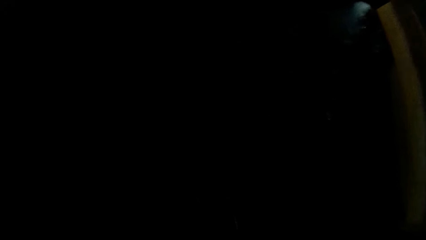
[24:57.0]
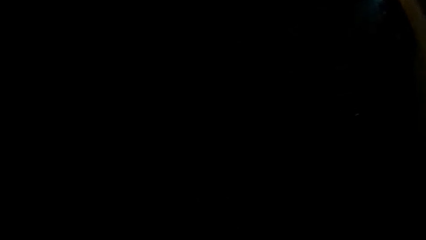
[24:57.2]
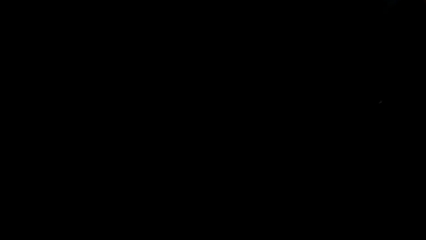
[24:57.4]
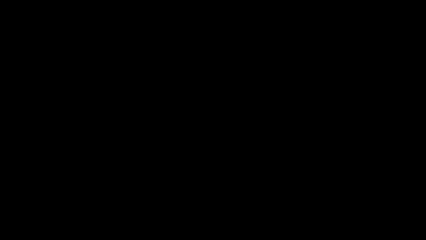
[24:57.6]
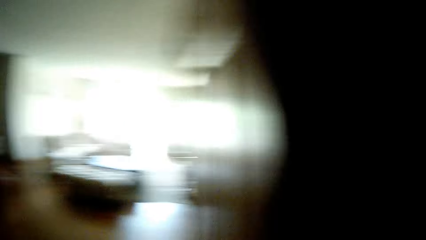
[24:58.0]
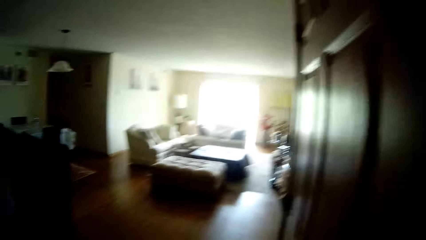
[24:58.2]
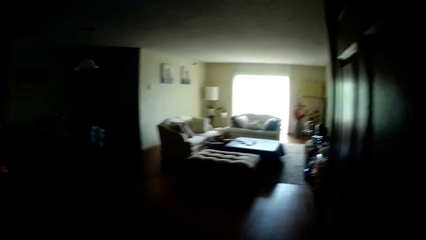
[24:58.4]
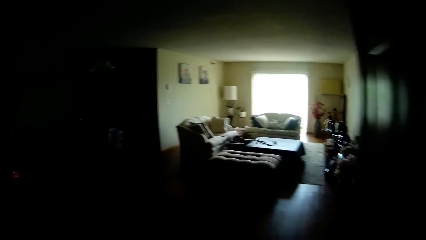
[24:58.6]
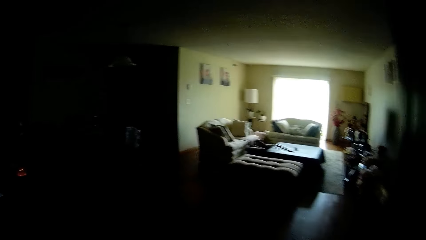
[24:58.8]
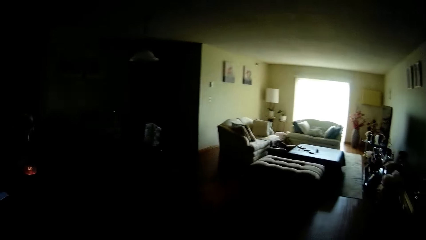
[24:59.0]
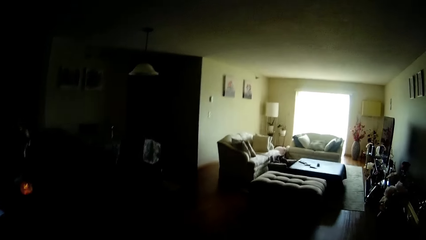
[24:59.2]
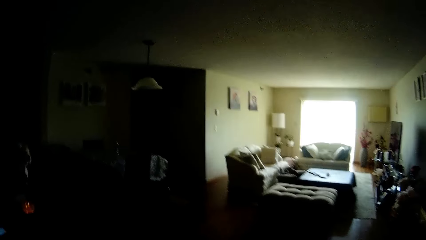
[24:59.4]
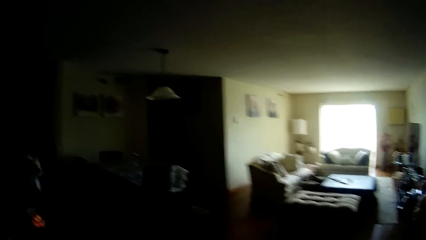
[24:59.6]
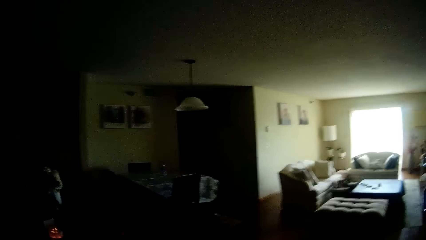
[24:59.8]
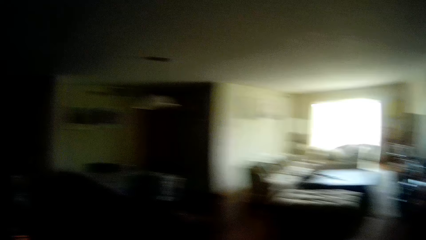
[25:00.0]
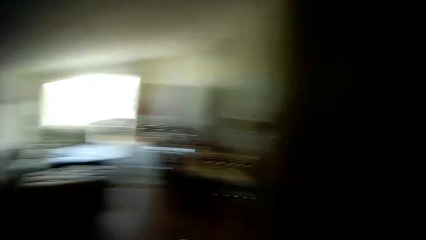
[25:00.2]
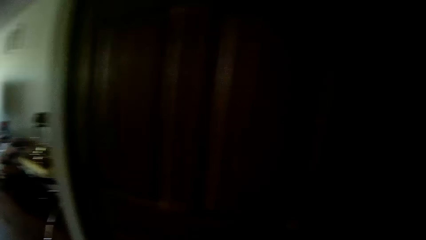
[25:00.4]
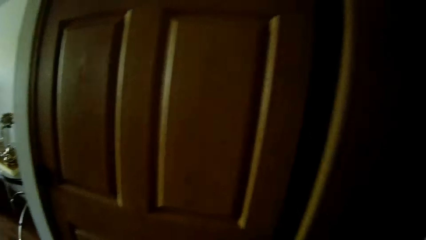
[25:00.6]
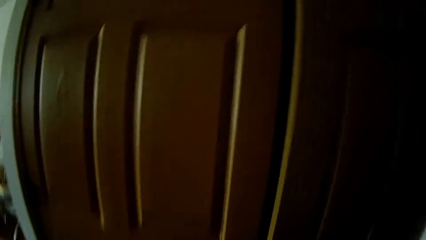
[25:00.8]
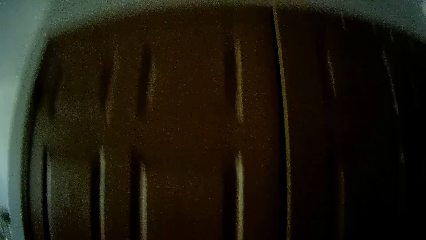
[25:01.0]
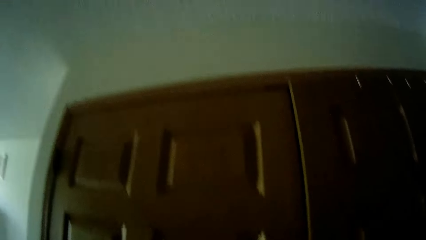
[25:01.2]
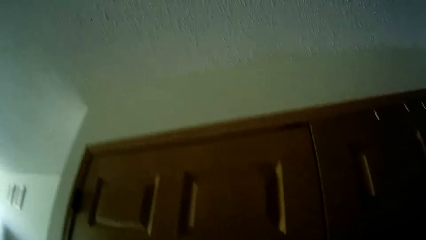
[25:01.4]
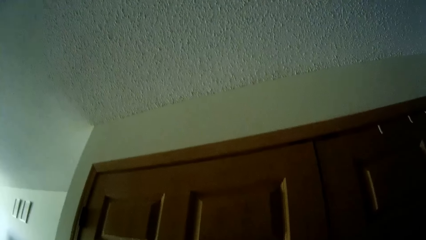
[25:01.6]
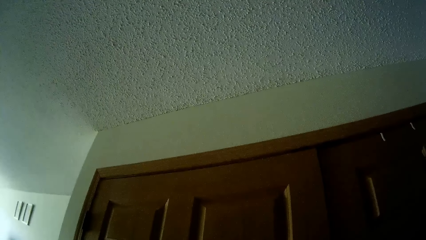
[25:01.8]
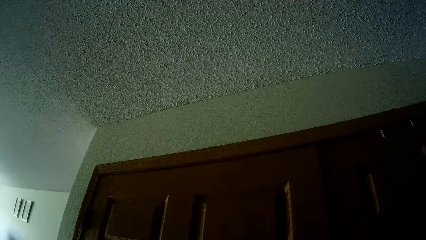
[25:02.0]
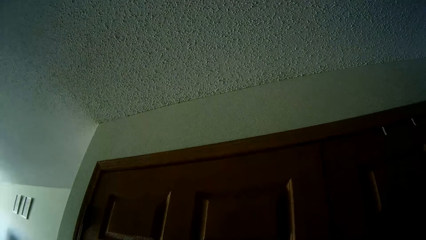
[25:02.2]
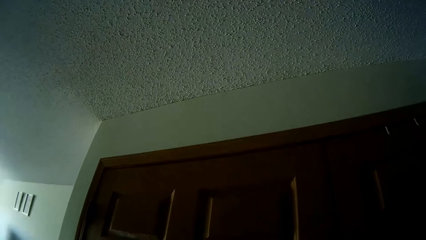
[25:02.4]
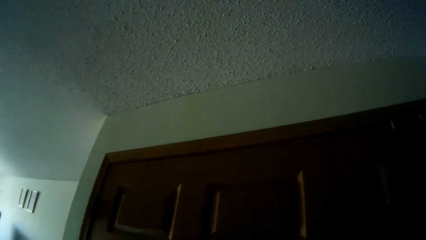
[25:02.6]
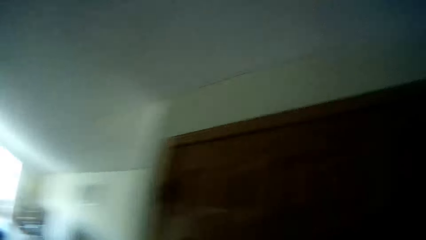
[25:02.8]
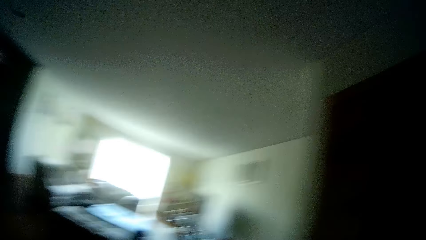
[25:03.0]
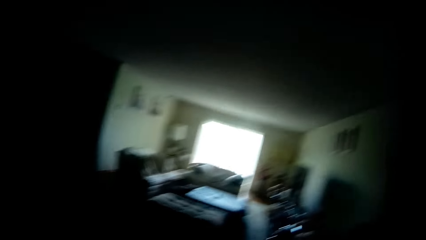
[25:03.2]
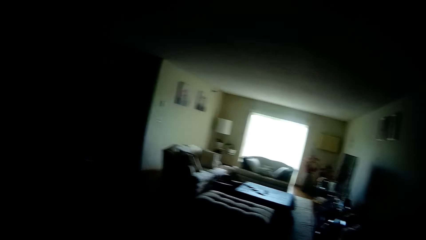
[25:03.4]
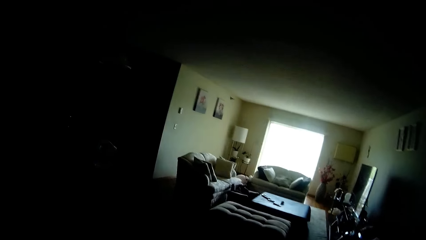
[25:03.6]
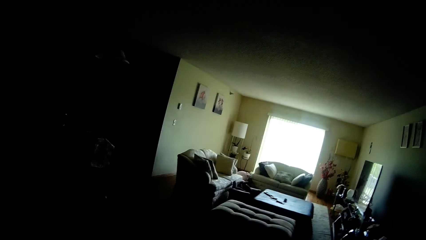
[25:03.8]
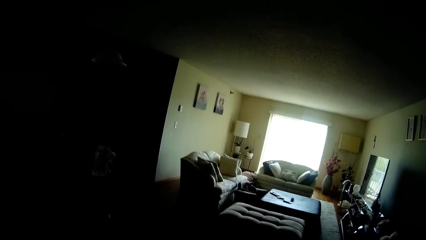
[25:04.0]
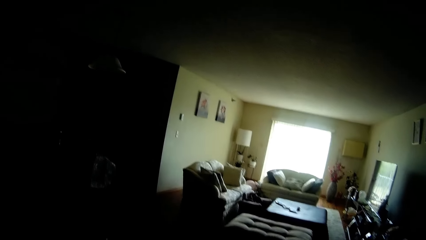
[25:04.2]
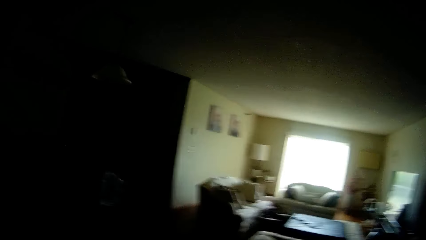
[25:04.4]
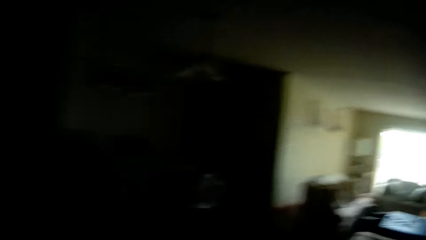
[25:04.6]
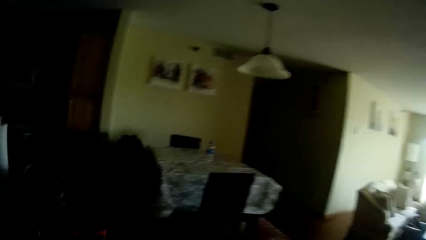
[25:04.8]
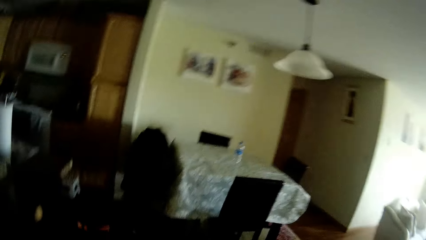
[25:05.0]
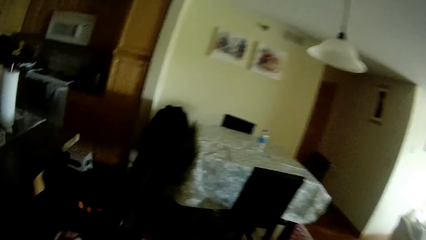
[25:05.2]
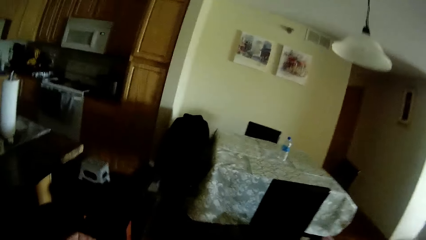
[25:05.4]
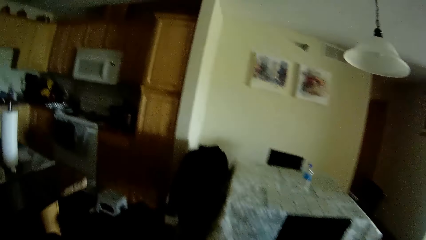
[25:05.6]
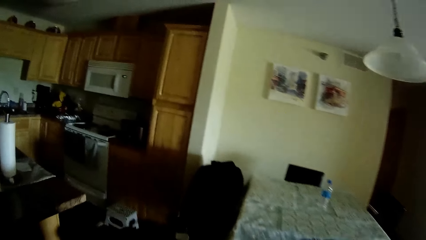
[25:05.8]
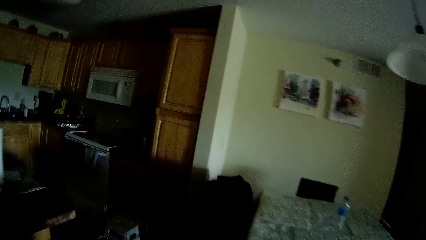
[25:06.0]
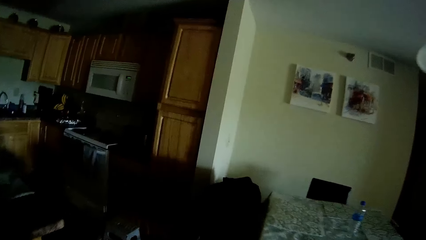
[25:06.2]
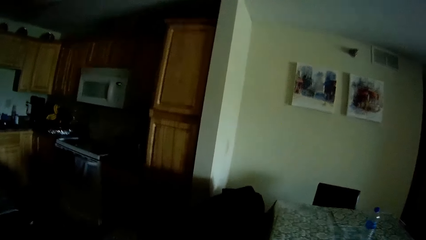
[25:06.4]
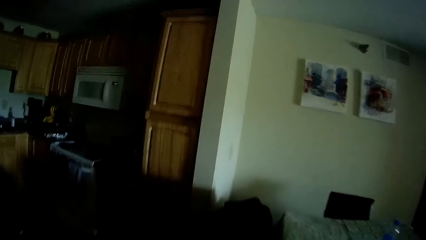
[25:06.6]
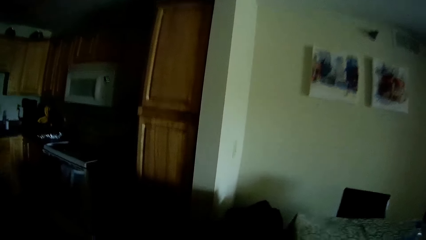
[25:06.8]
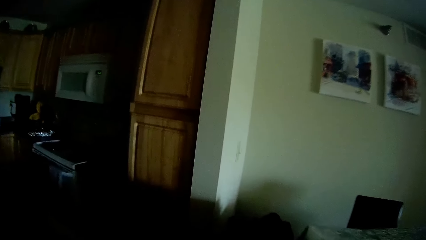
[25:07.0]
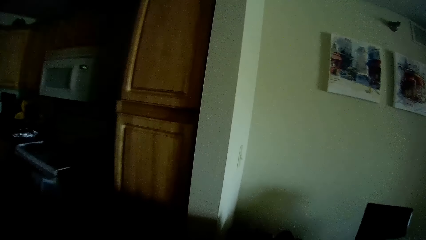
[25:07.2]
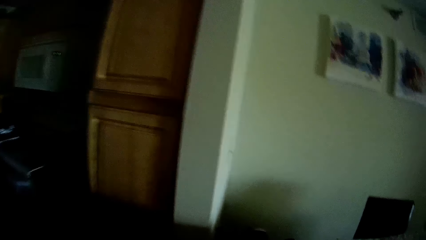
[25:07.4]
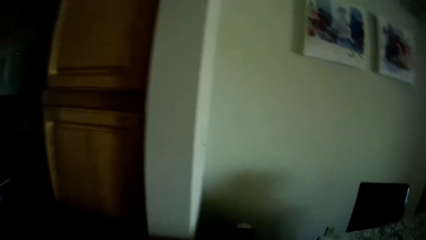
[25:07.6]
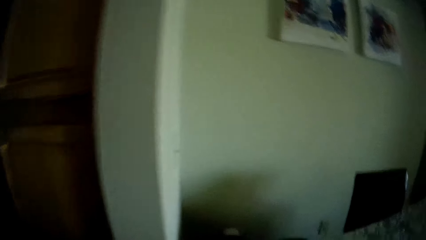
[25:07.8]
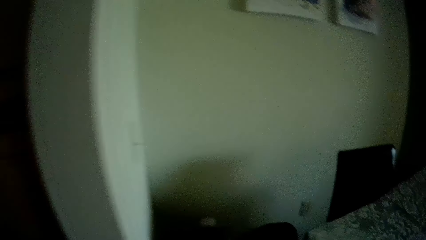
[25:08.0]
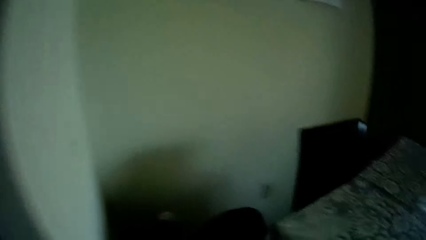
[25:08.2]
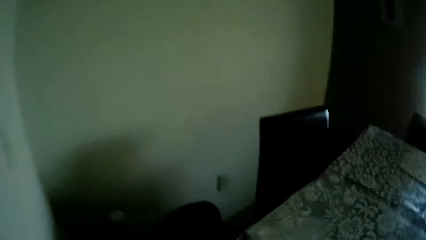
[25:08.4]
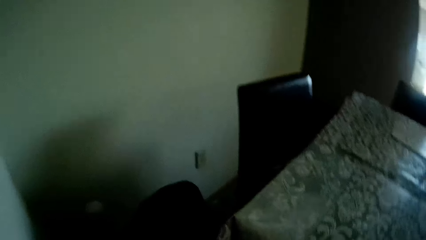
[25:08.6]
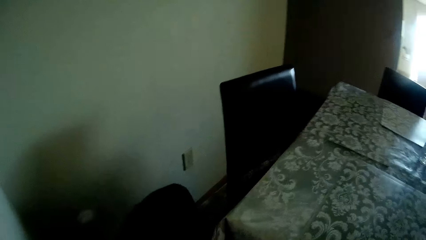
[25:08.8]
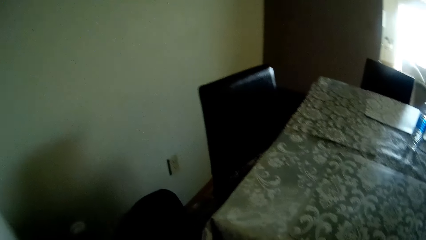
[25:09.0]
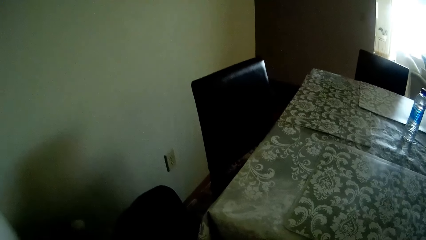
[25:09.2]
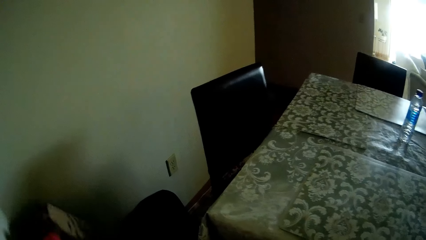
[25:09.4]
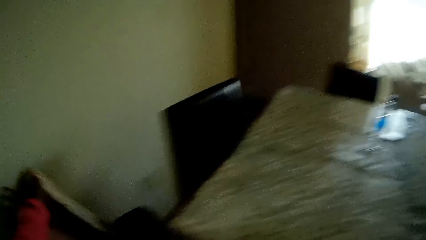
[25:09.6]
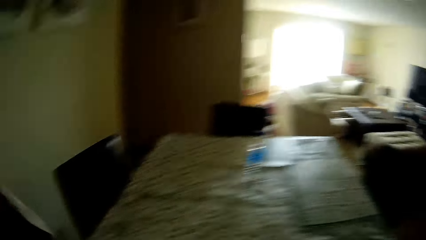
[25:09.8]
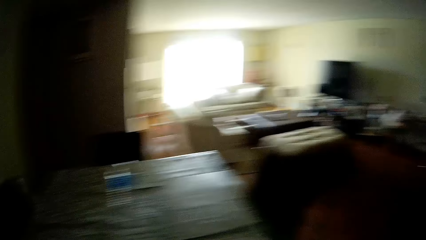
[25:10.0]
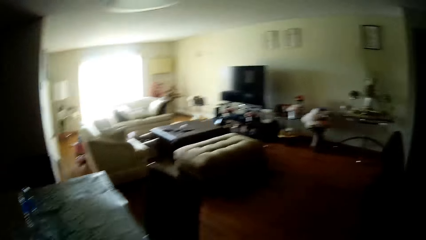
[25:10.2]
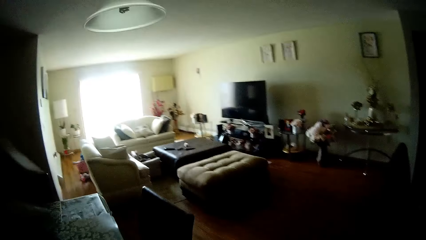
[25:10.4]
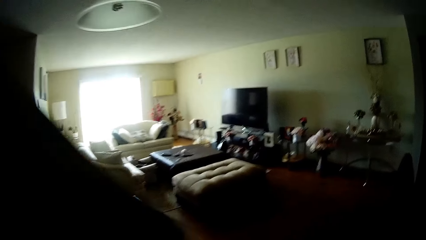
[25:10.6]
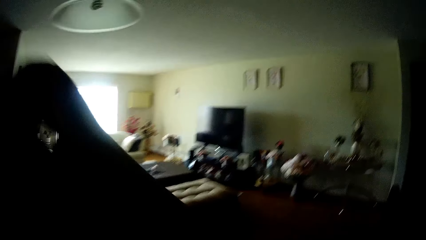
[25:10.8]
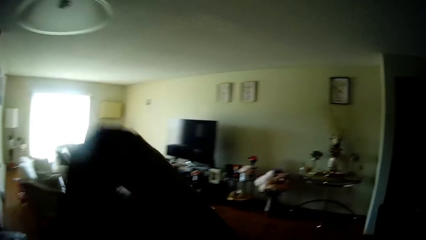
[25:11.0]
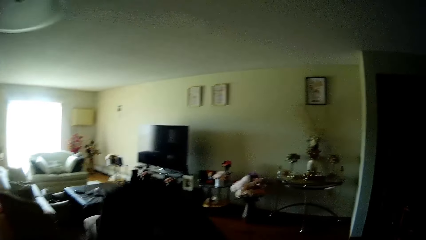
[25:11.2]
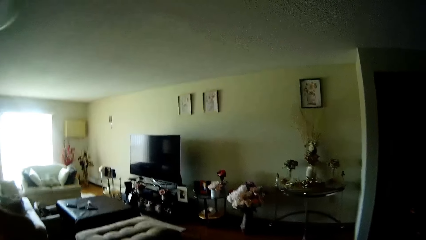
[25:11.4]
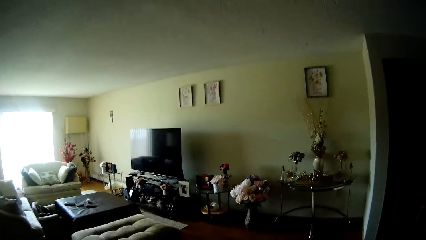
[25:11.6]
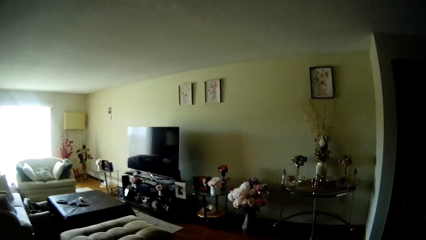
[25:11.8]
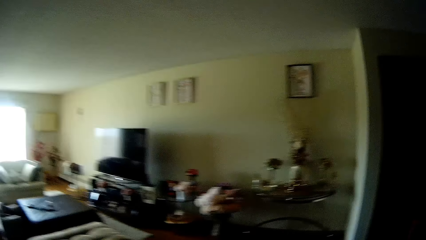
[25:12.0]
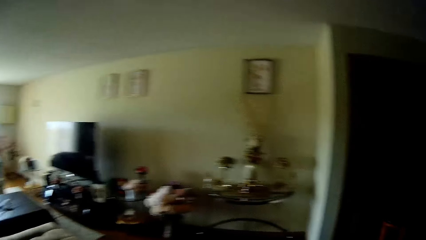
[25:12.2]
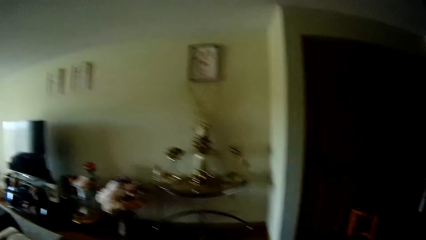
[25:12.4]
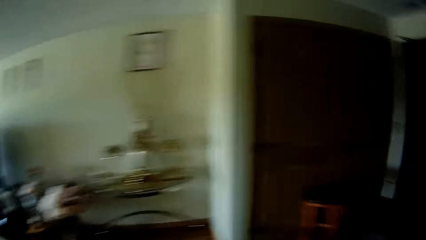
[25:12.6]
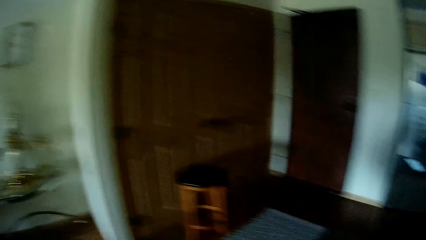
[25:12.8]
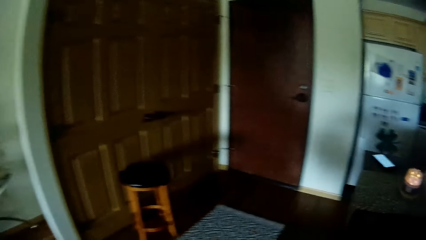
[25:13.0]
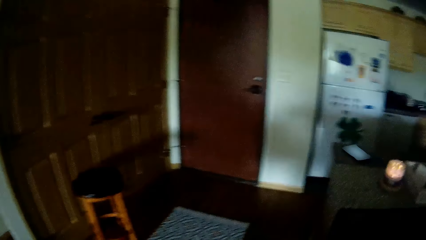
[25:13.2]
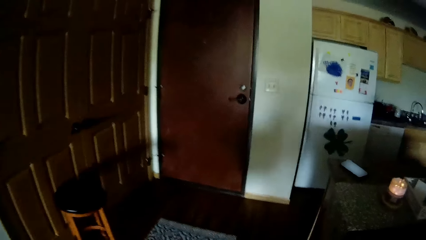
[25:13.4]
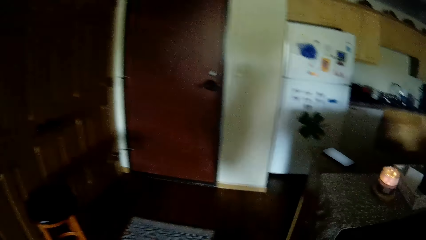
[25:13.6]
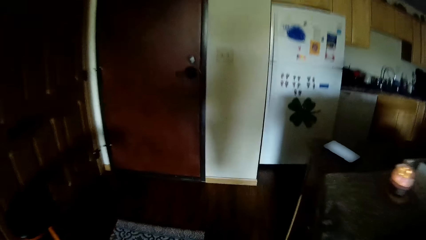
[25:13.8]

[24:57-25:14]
The camera wearer walks to the sitting room. He closes the cupboard door with his right hand. He walks to the kitchen. He picks up a paper bag from the floor with his left hand. He lifts up the hands. He walks in the house.
